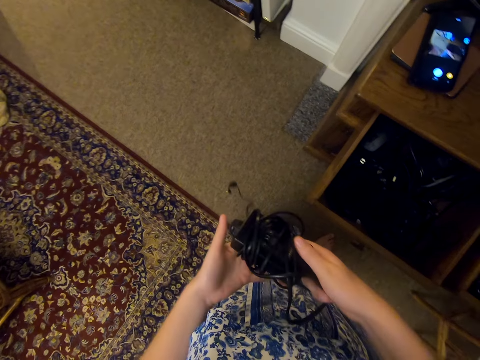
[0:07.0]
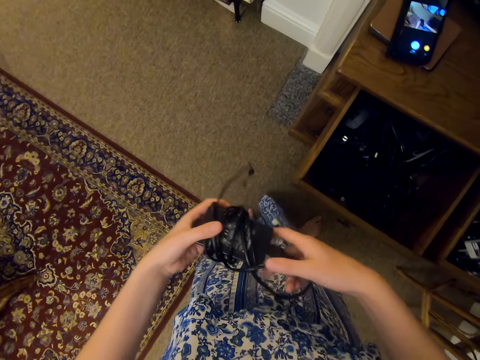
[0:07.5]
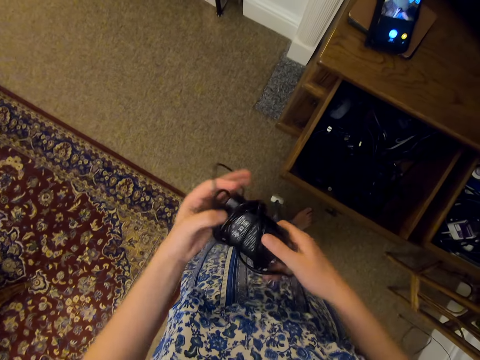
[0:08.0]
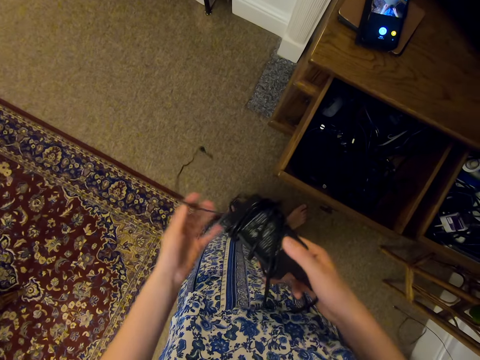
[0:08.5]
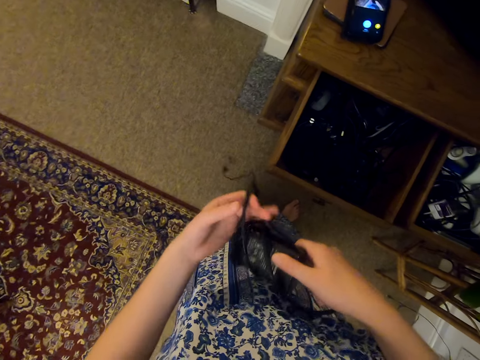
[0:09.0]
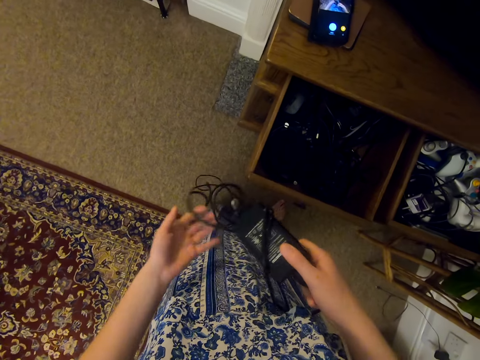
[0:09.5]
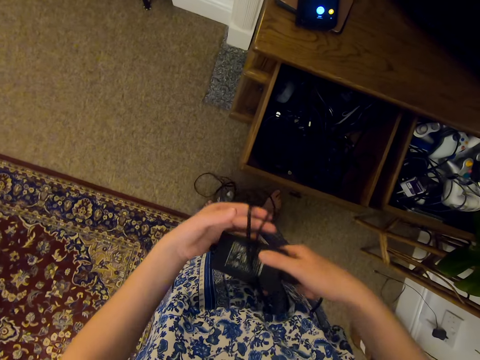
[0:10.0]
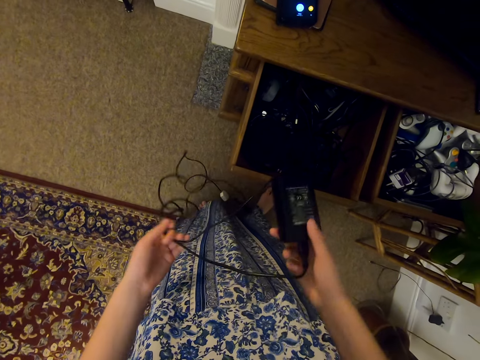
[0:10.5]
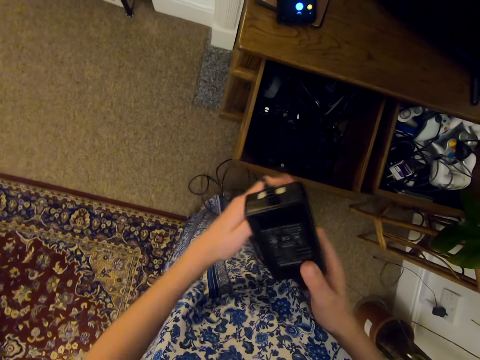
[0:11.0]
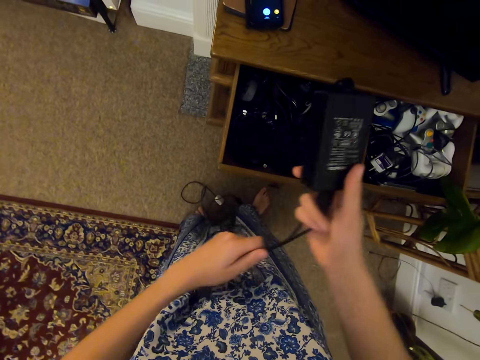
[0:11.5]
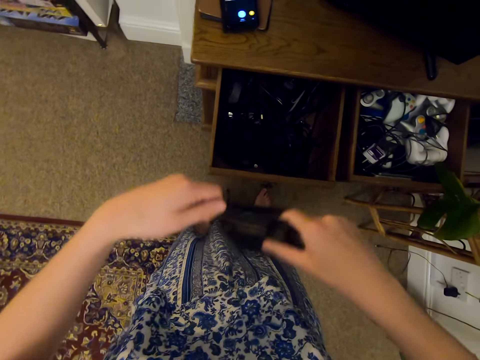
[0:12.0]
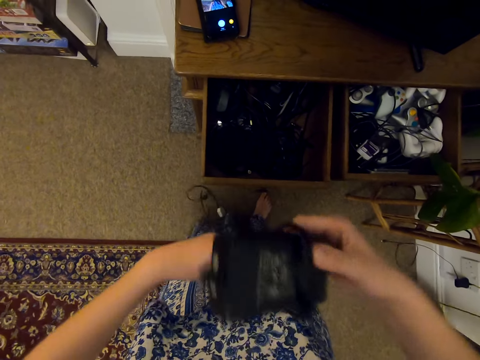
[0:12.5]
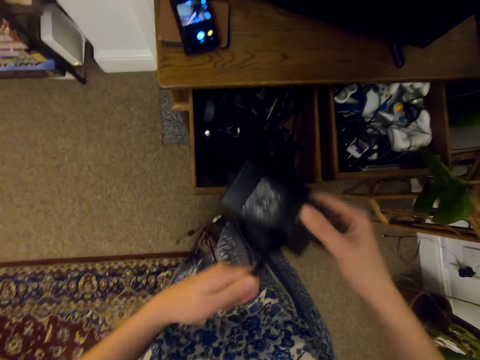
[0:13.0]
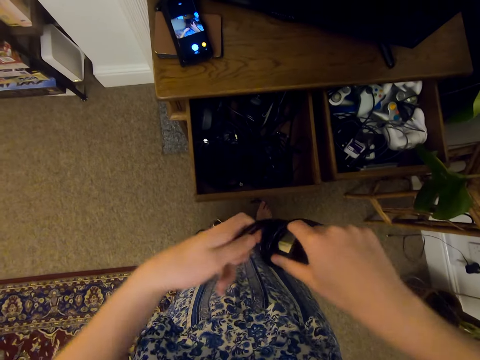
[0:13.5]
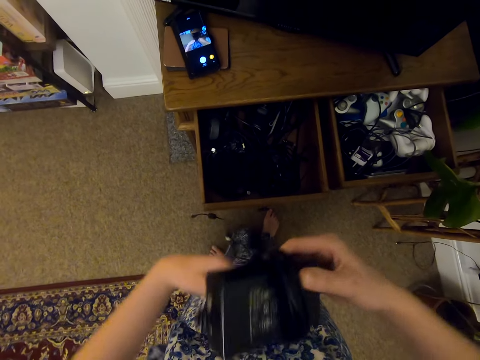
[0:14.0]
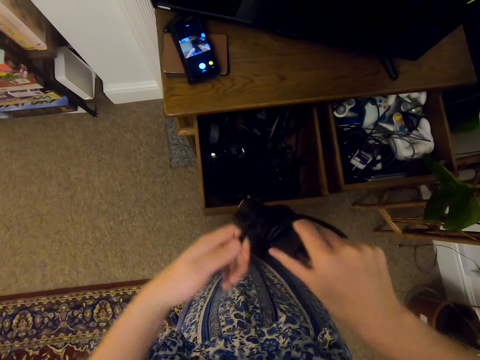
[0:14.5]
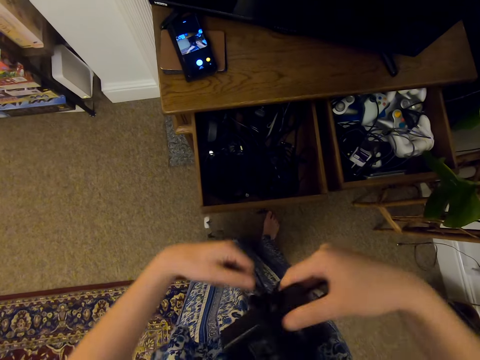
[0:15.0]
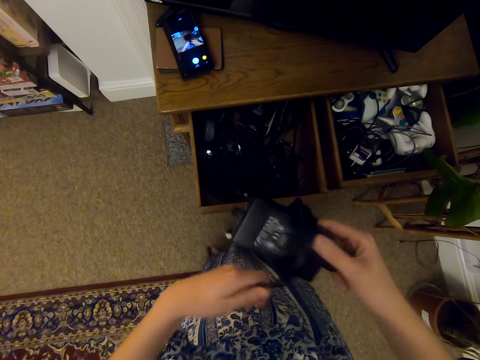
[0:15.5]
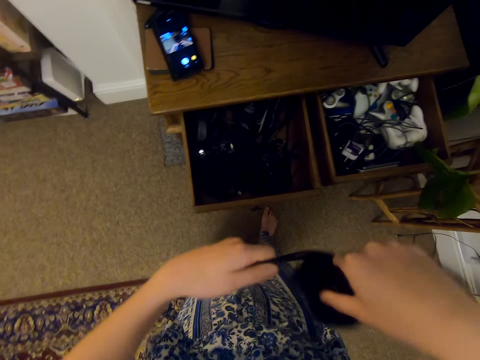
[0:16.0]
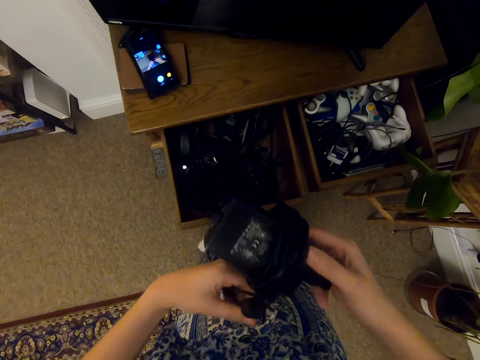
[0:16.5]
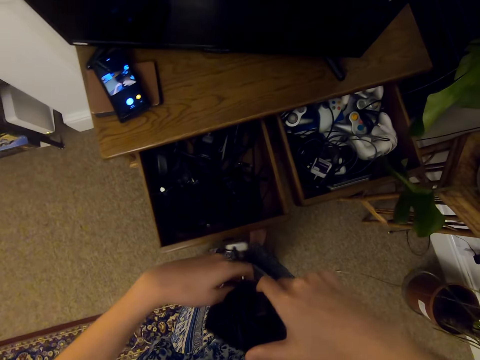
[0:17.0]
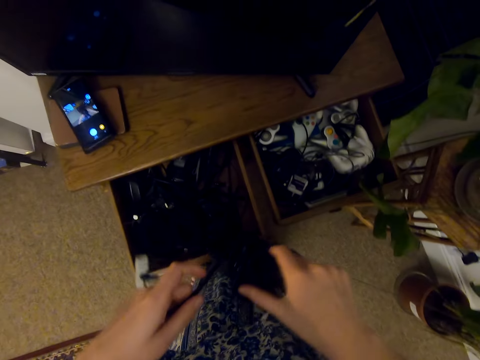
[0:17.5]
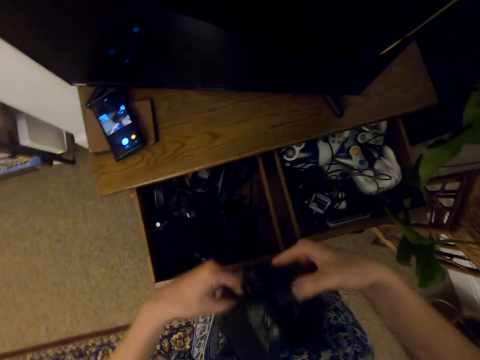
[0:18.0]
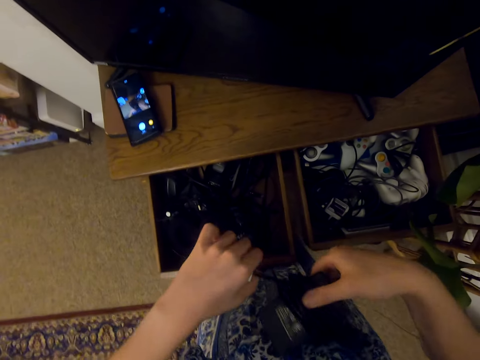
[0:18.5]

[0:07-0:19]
The camera wearer pulls a cable. They unfold the cable. They fold the cable.

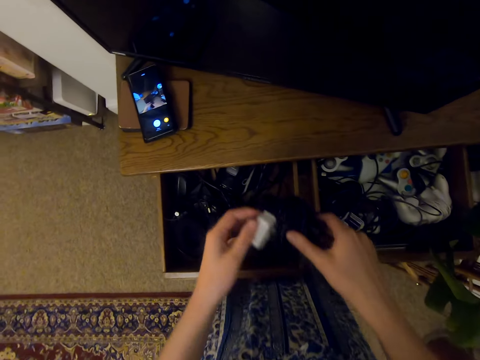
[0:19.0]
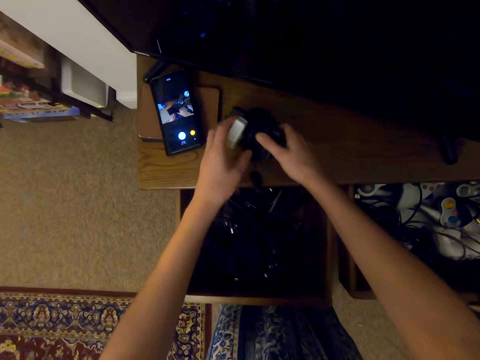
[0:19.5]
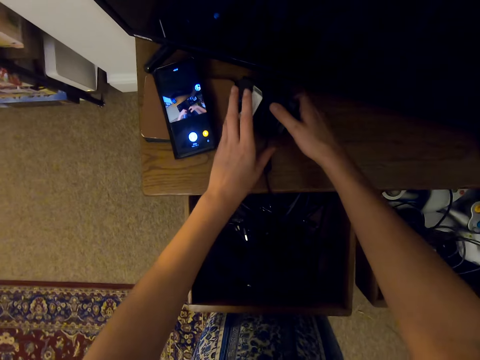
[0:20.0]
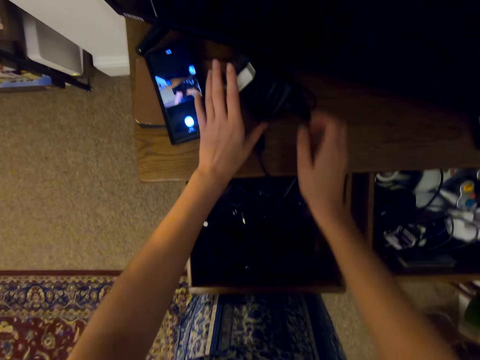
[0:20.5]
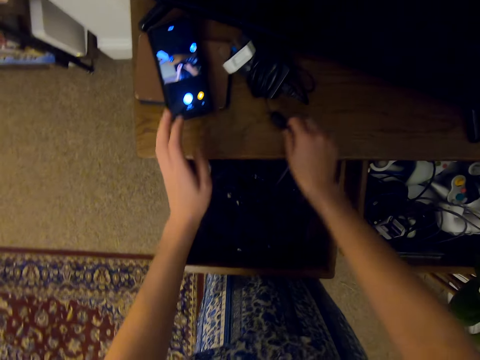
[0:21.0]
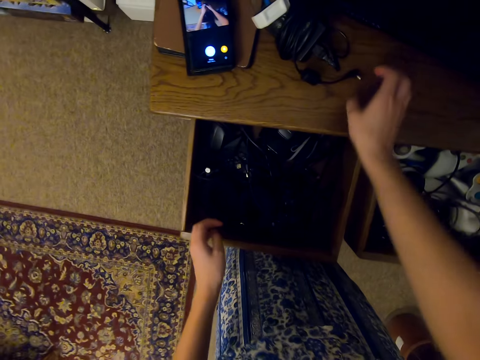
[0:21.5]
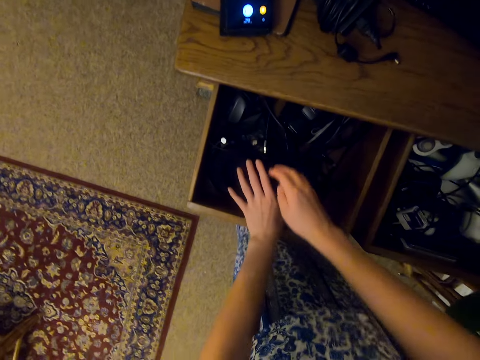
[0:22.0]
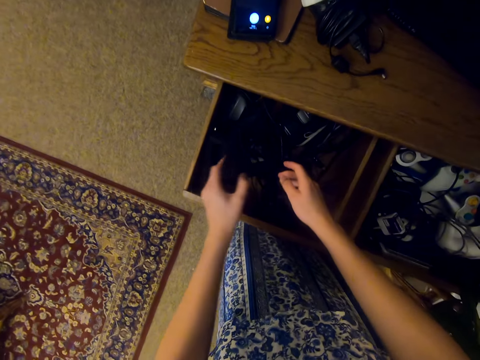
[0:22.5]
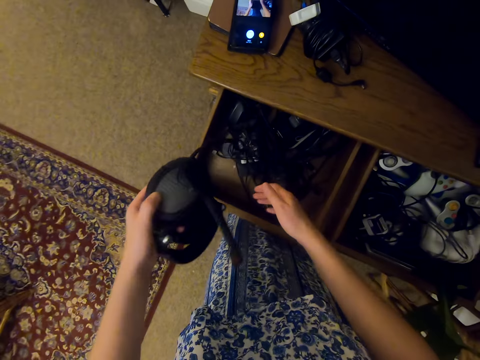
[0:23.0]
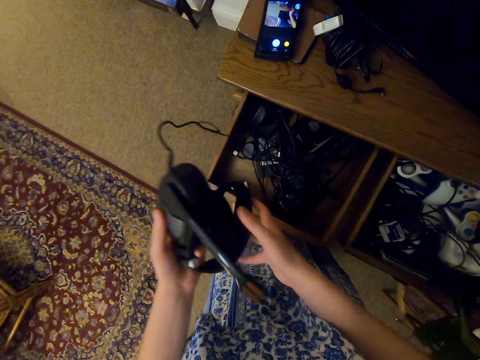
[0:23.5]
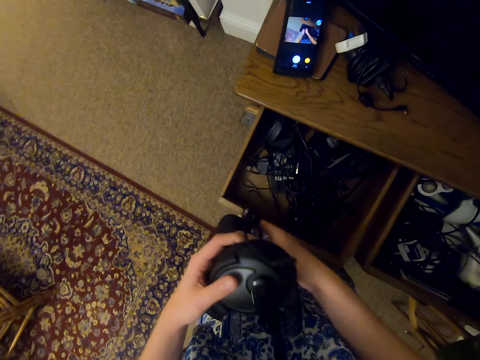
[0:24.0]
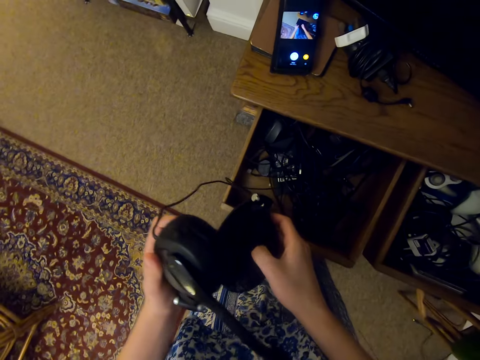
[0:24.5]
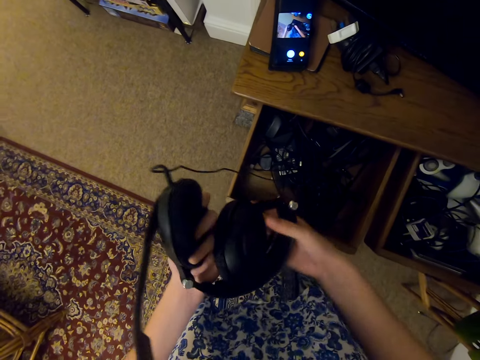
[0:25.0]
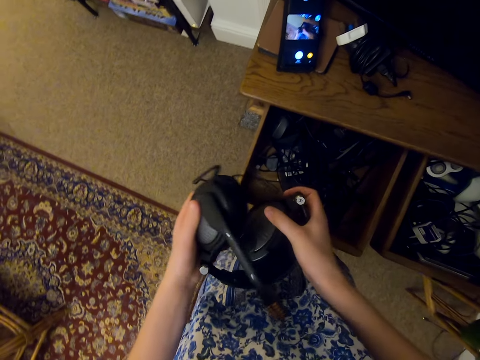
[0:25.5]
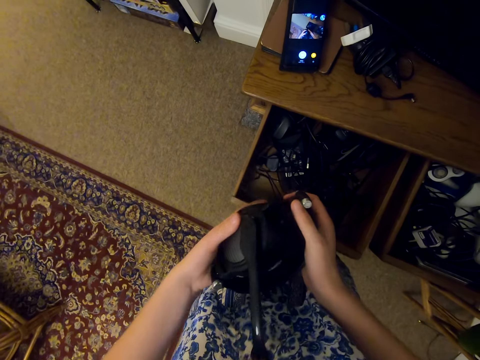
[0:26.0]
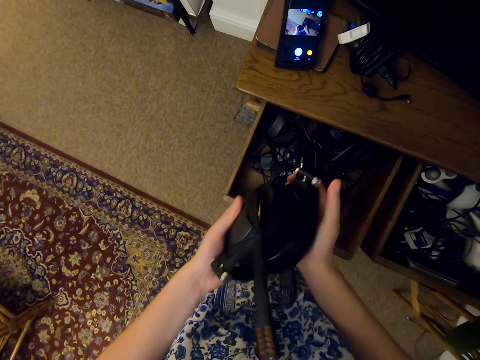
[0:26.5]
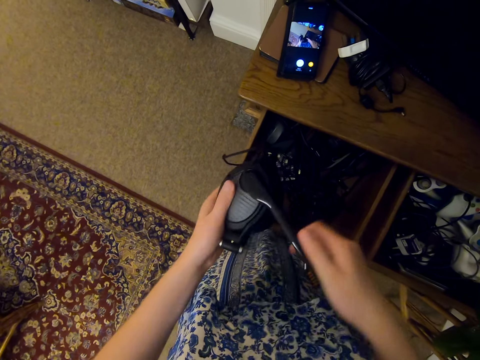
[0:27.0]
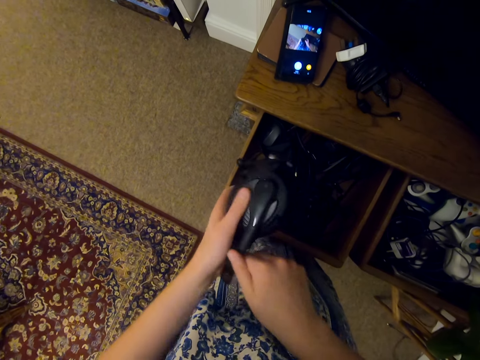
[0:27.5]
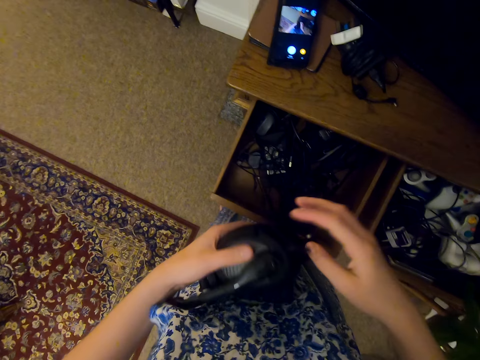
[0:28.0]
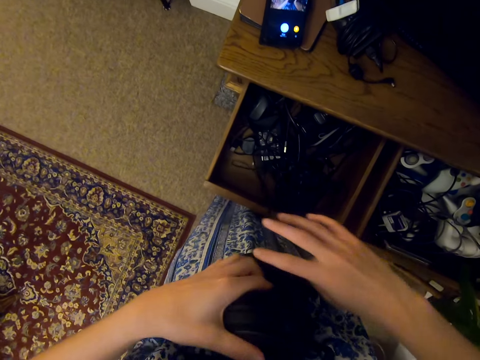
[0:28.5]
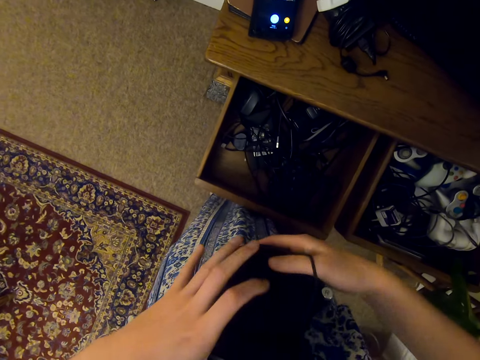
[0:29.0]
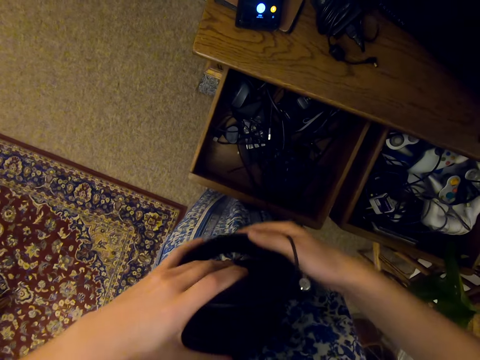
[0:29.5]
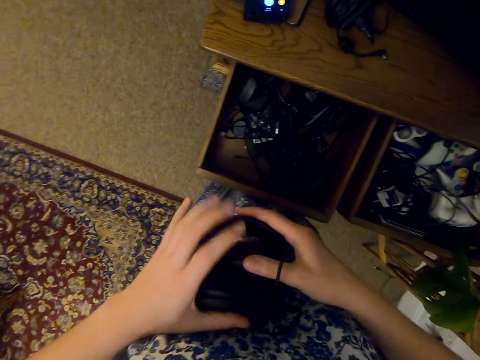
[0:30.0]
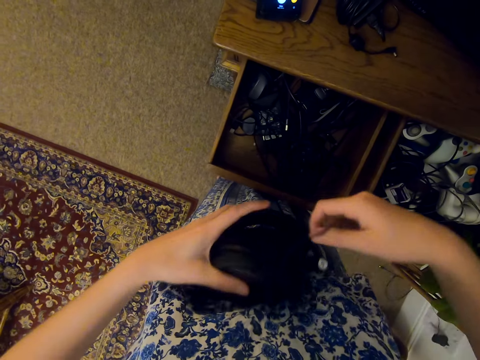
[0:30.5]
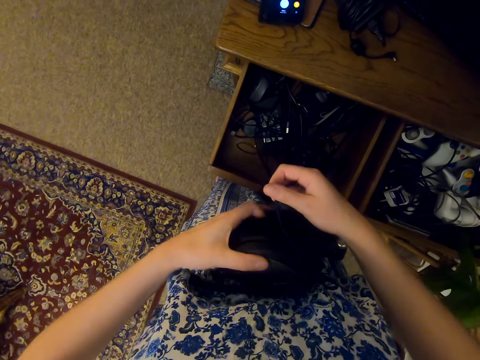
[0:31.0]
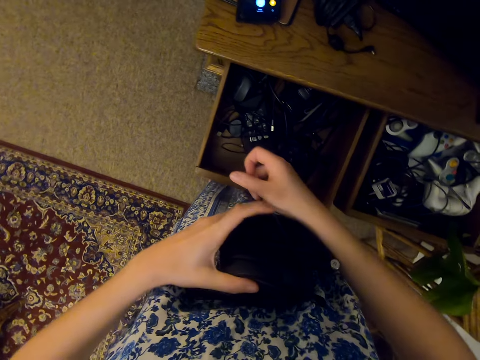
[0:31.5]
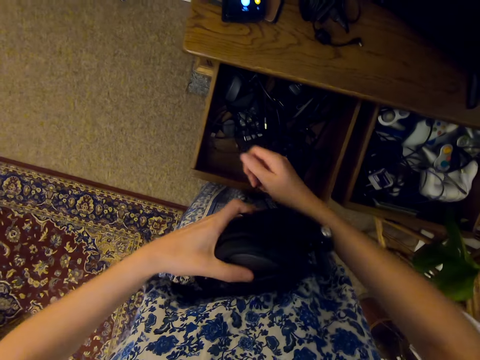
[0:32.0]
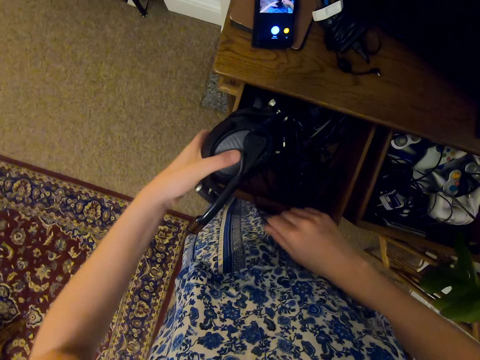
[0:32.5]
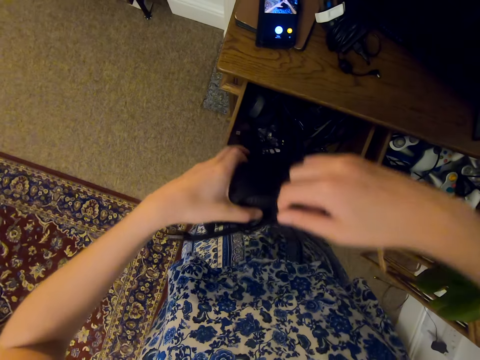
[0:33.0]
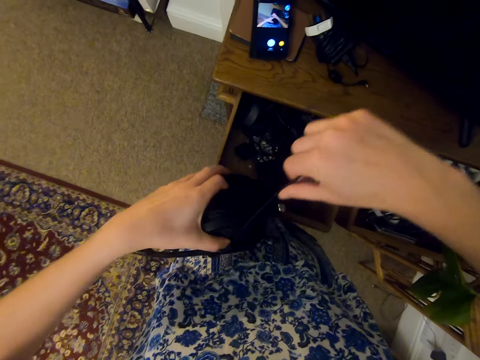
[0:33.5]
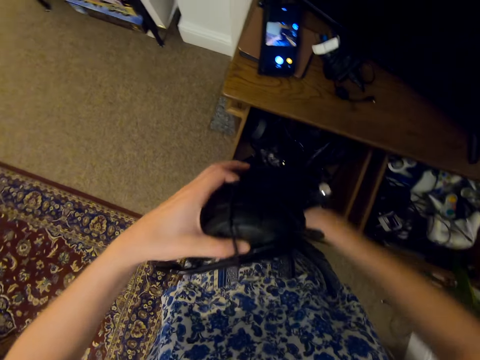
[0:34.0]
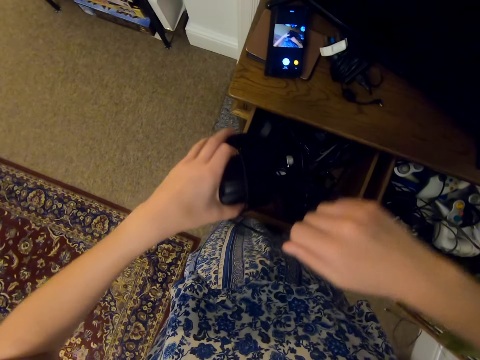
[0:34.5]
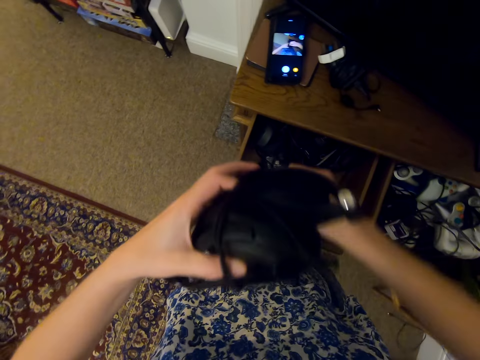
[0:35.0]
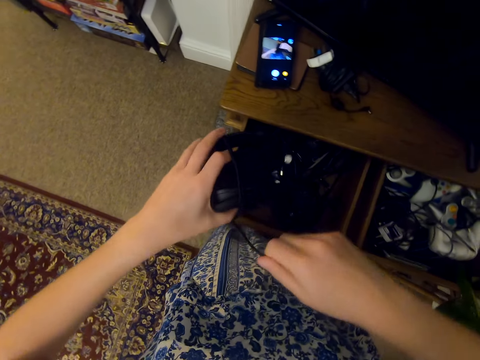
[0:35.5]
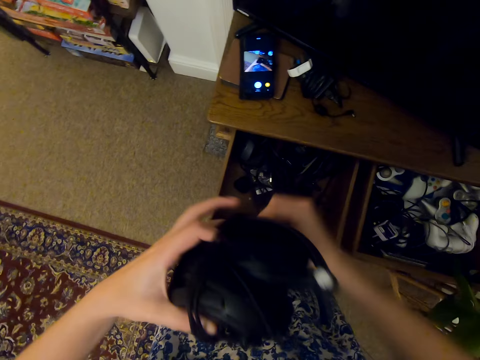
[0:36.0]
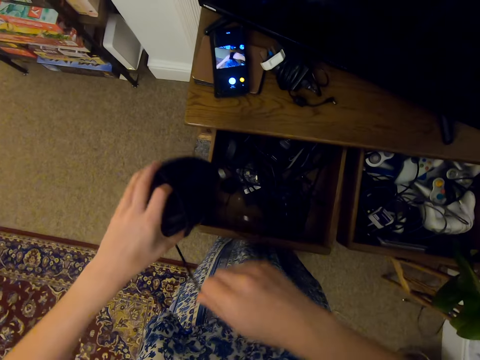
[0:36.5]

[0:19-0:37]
The camera wearer puts the charger on the table. They align the cable. They are removing the headphone from the drawer. They align the headphones. They fold the headphones cable.
